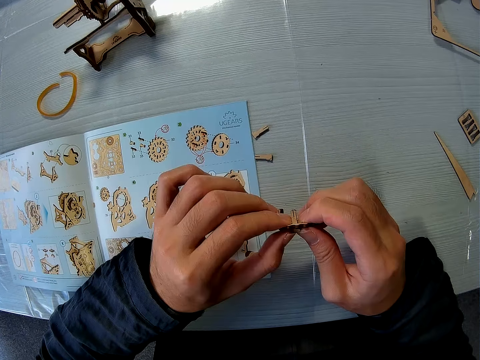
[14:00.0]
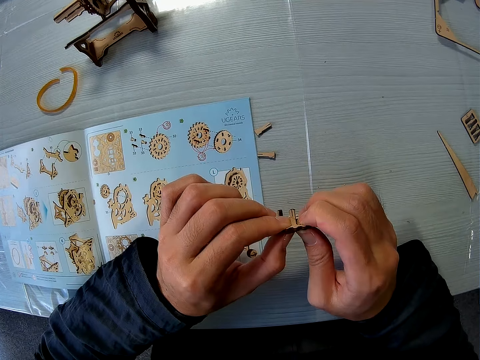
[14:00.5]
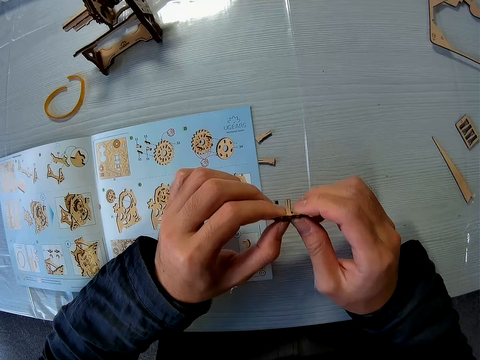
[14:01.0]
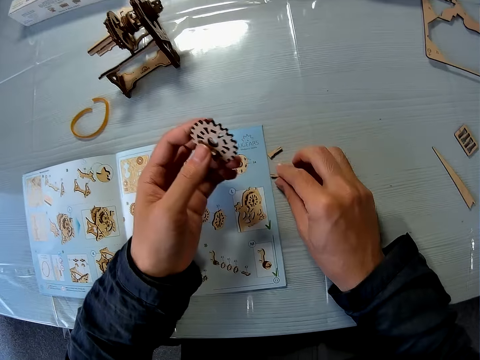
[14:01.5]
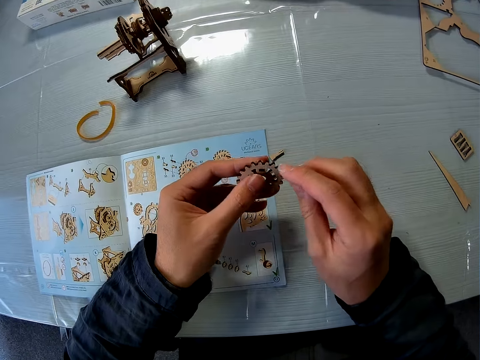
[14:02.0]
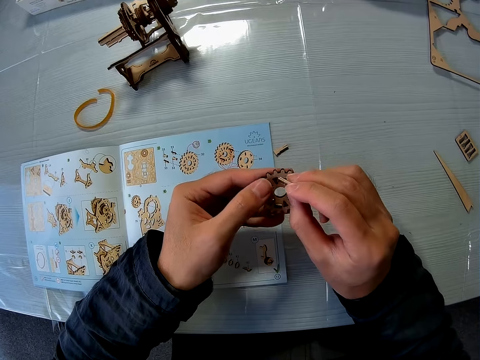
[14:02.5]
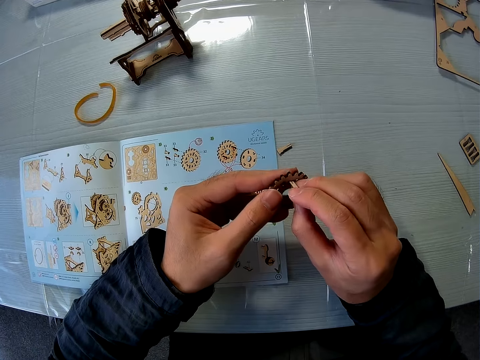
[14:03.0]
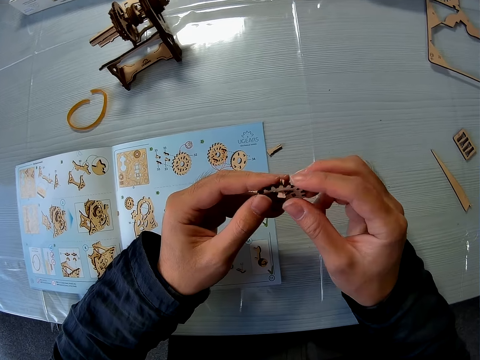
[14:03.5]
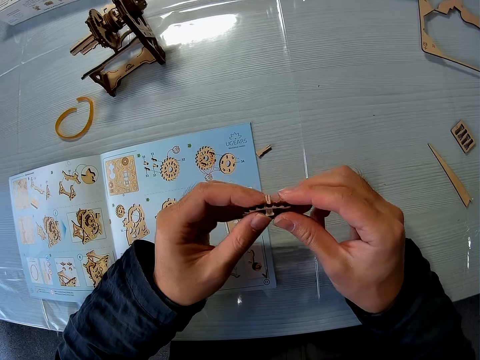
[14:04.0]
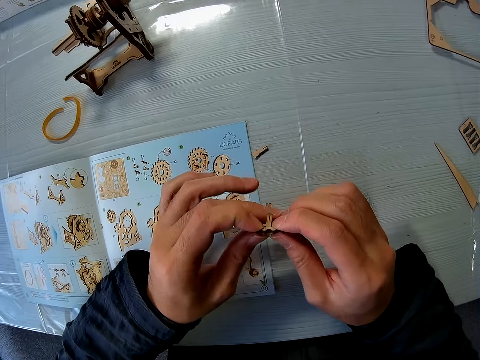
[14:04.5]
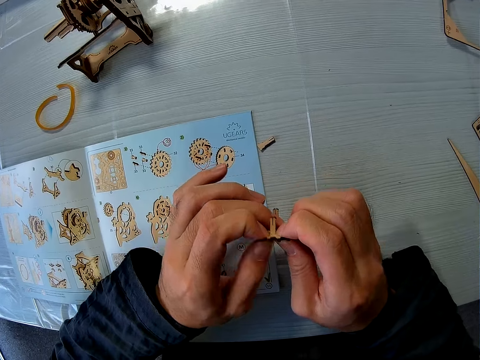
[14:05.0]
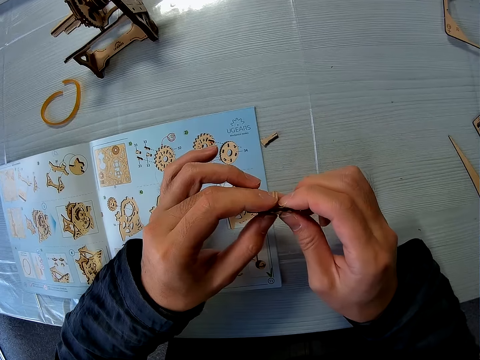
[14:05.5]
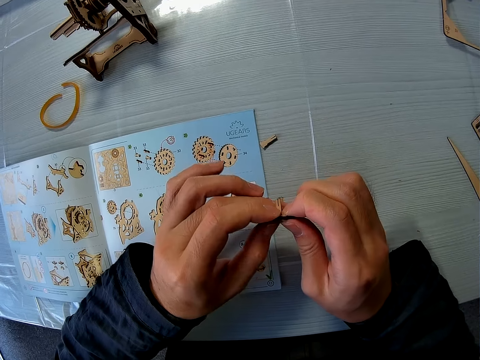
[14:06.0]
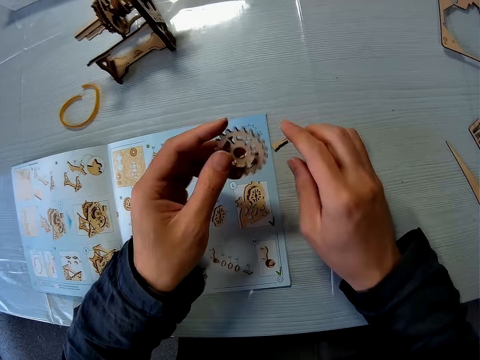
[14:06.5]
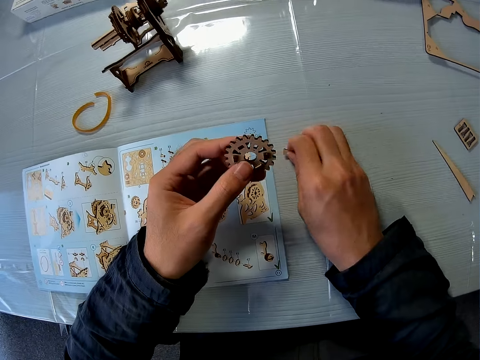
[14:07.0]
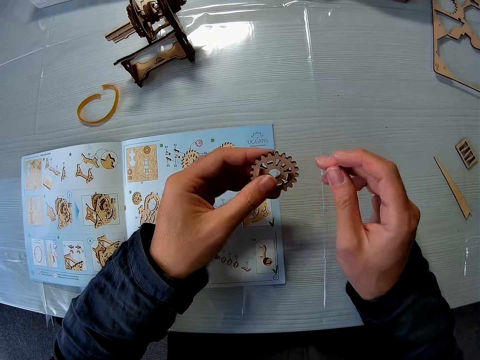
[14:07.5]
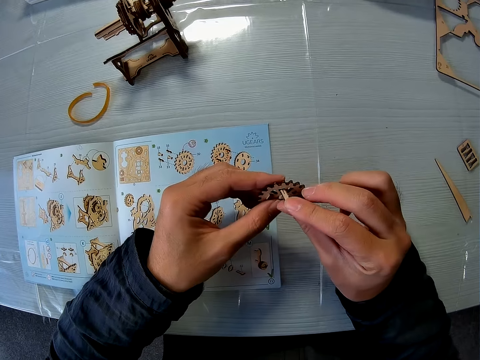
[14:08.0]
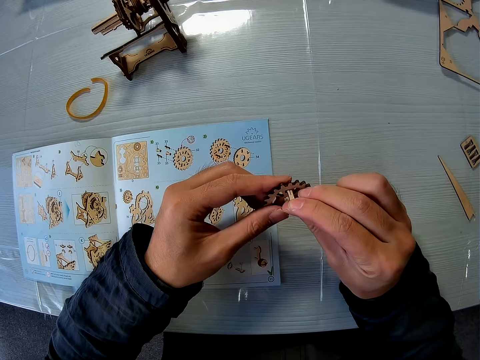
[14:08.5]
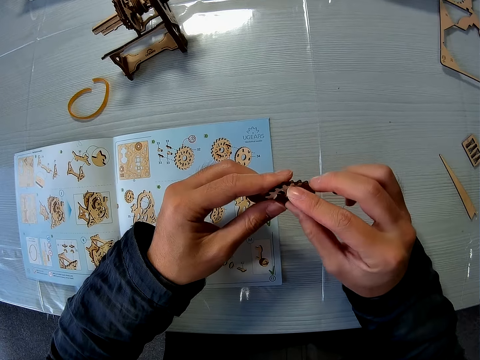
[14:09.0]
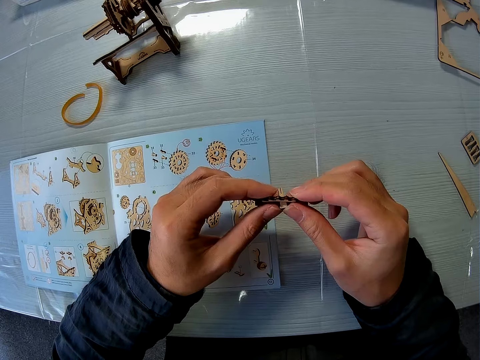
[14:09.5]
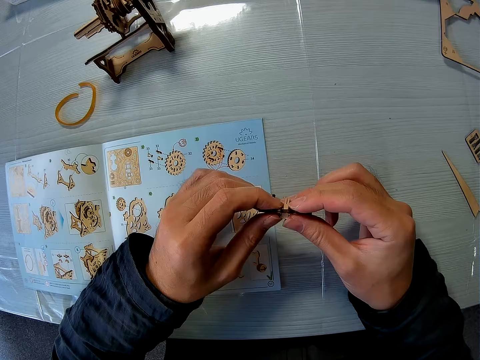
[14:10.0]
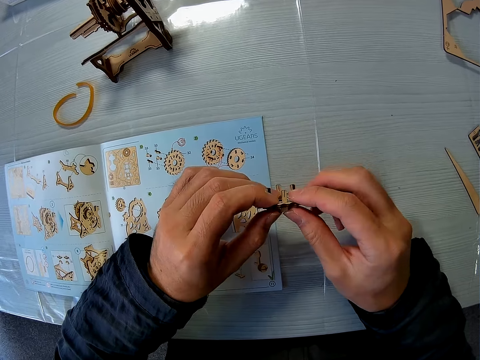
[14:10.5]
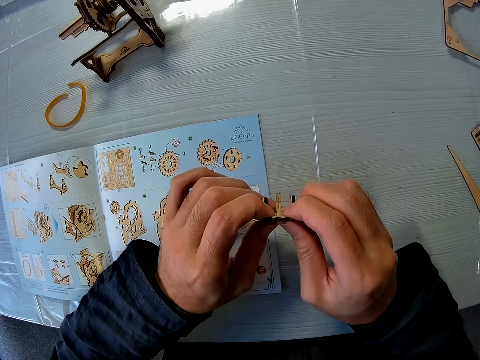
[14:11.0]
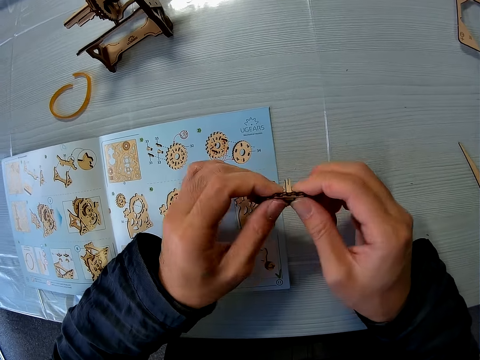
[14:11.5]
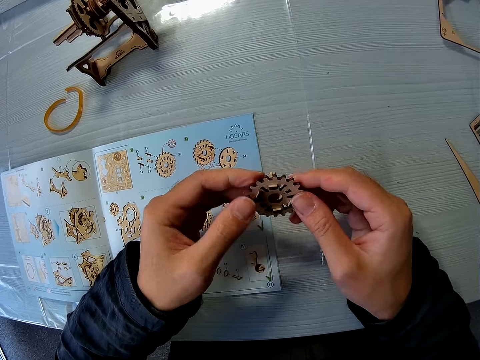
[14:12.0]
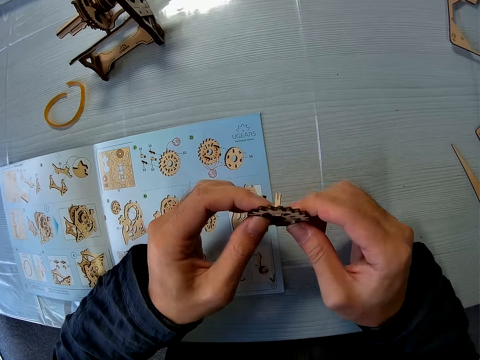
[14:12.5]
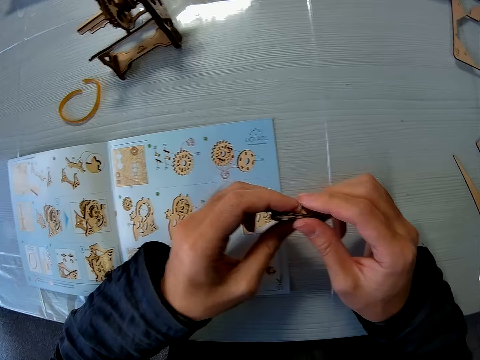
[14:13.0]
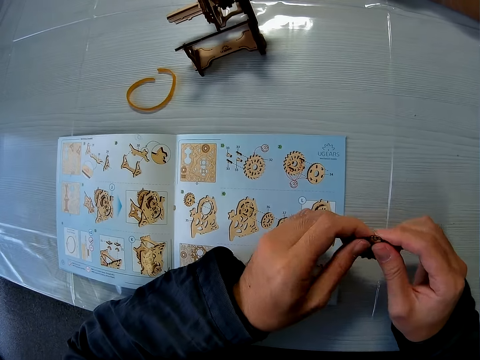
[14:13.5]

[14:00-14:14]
The camera wearer picks up another puzzle piece from the table. They attach the puzzle piece to the joined puzzle pieces with both hands. They pick up another puzzle piece from the table. They attach the puzzle piece to the joined puzzle pieces with both hands. They set the joined puzzle pieces.

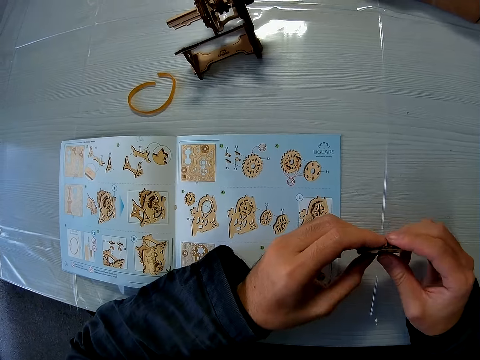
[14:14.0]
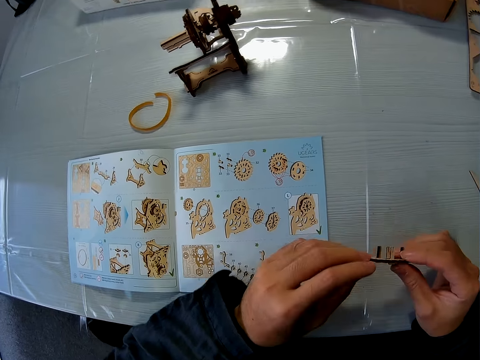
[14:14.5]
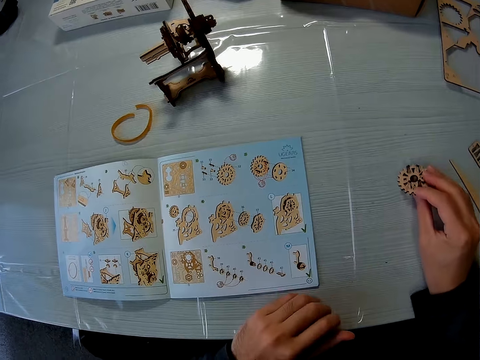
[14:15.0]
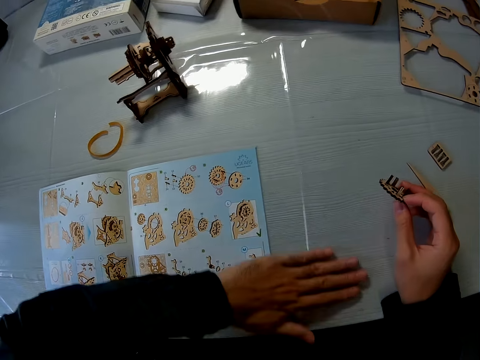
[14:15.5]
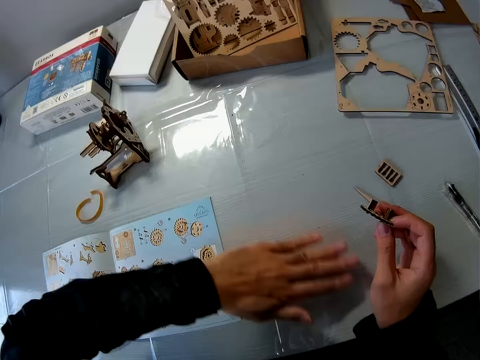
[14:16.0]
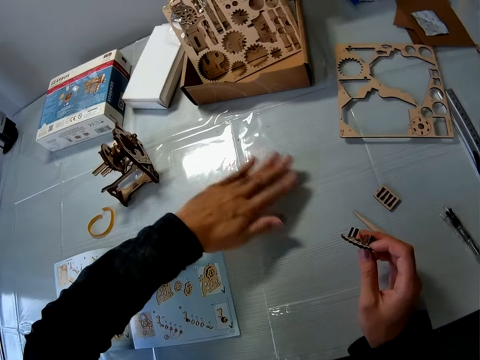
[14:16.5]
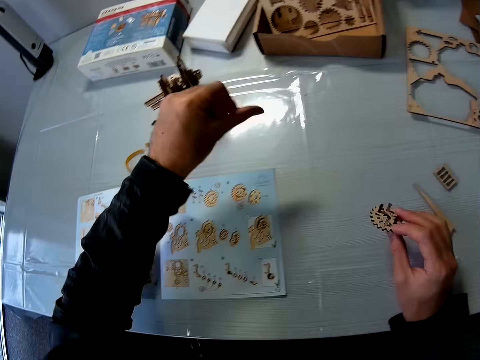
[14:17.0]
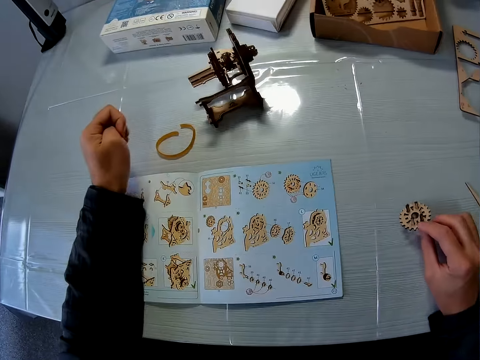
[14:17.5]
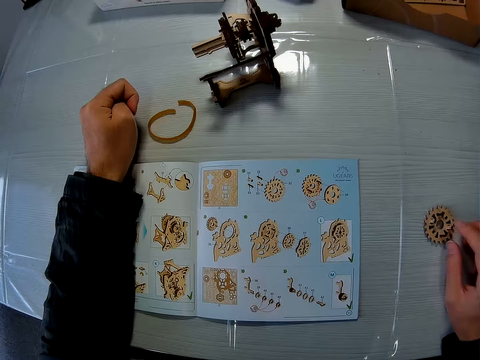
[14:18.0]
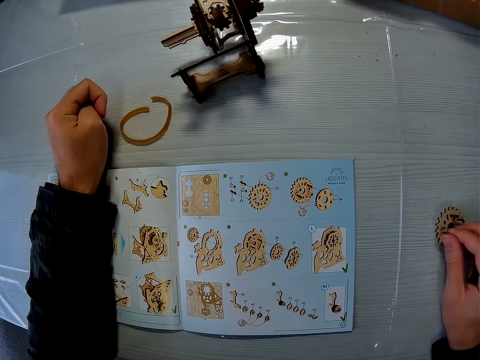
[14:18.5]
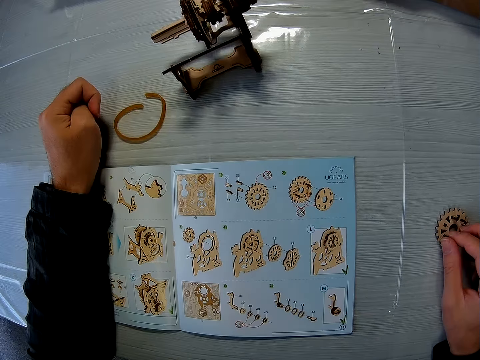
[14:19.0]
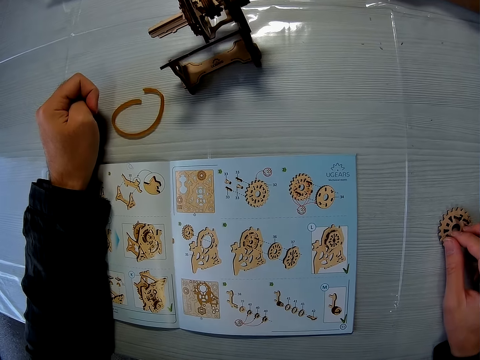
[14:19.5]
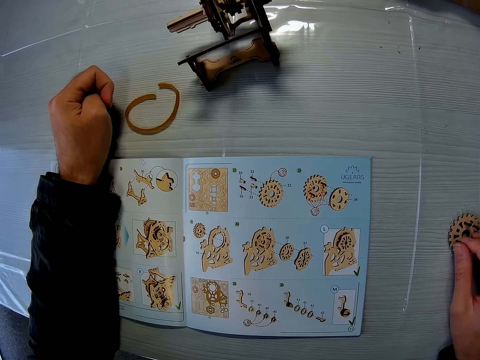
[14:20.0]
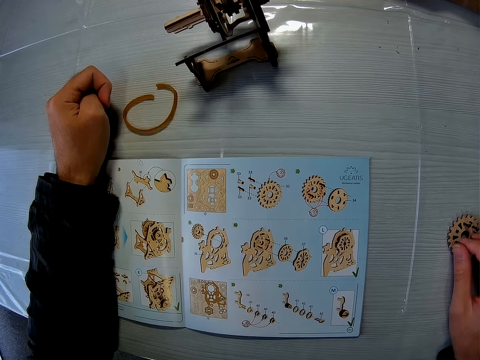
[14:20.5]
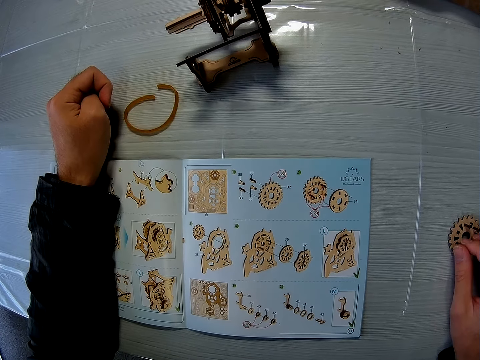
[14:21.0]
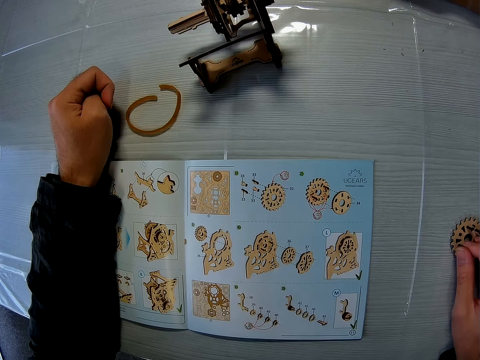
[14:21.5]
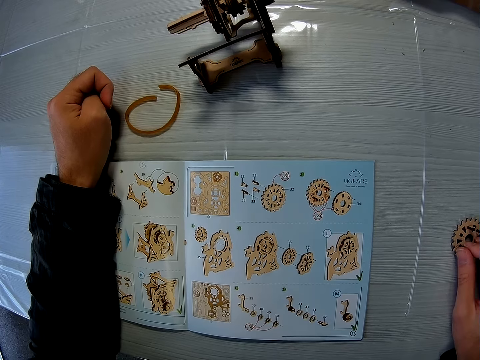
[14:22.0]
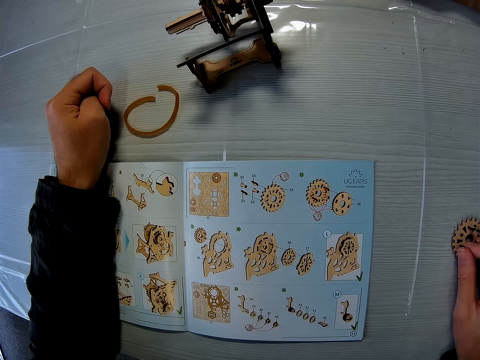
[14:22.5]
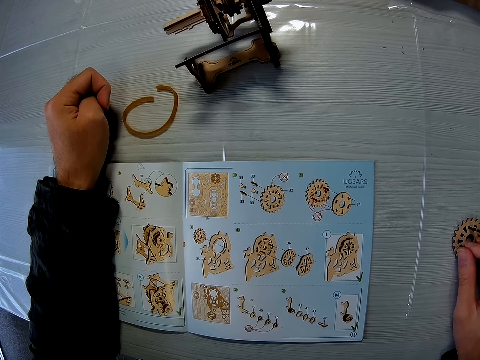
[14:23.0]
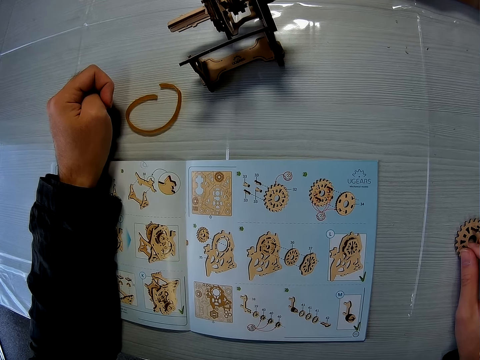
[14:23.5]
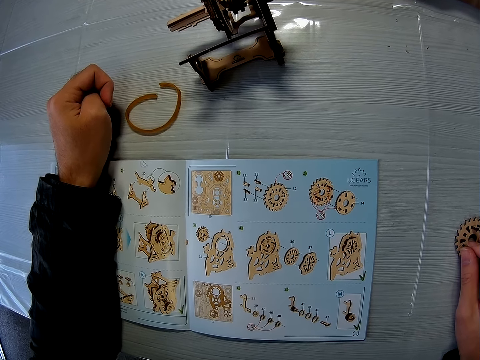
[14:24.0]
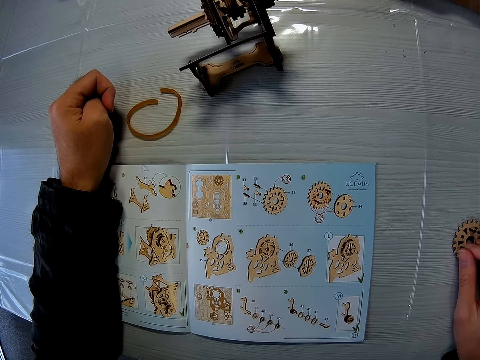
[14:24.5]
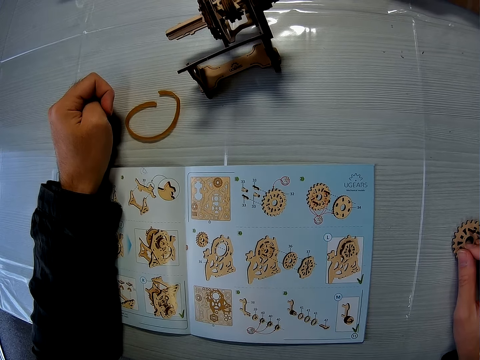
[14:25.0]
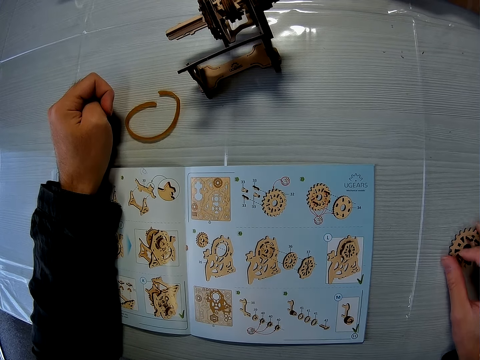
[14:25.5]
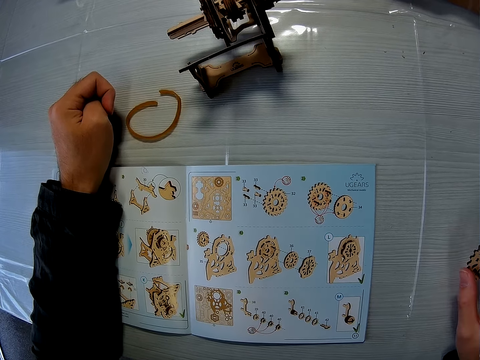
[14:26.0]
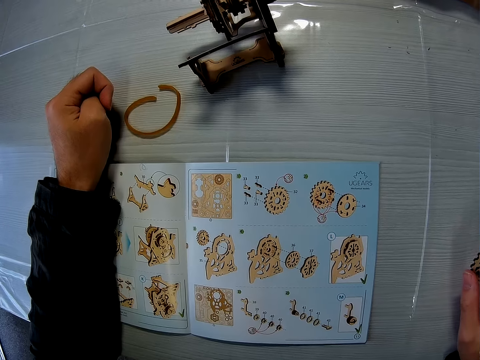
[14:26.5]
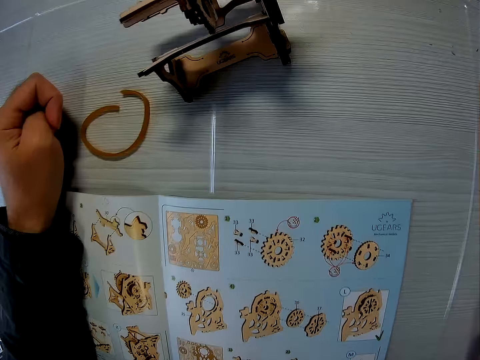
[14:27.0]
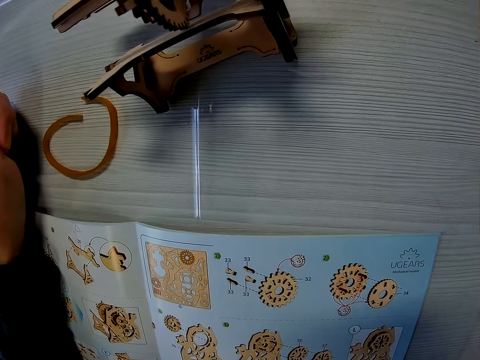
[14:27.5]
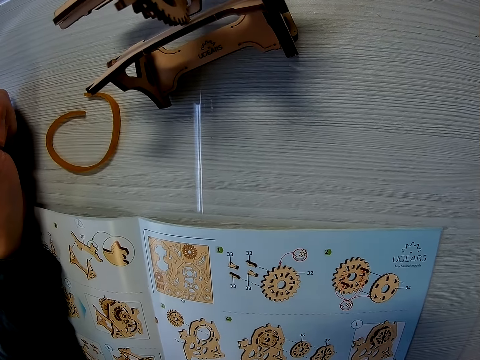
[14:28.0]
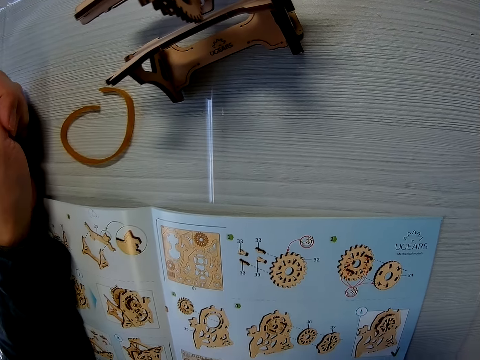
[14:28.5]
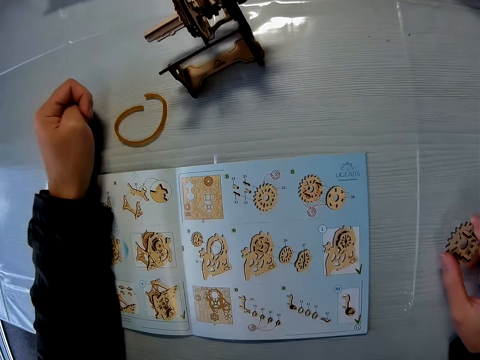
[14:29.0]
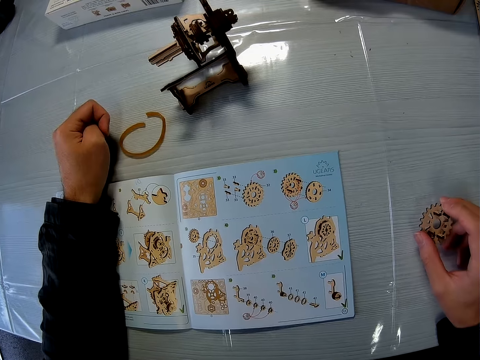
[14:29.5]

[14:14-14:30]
The camera wearer moves the joined puzzle pieces close to the table. He wipes the table with his left hand. He rests his left hand on the instruction manual. He drops the joined puzzle pieces on the table. He looks at the instruction manual. He raises the joined puzzle pieces from the table.
